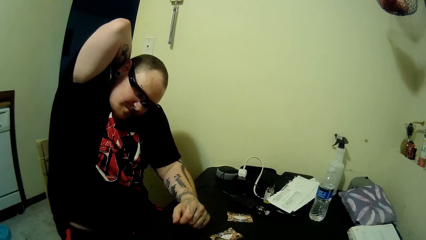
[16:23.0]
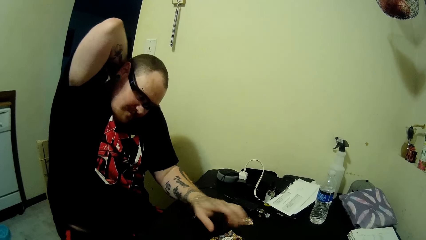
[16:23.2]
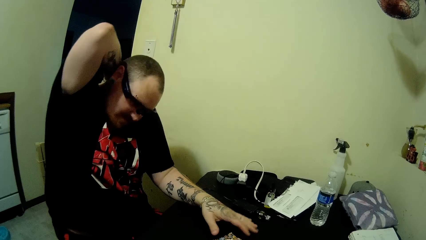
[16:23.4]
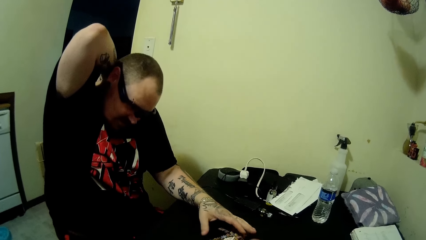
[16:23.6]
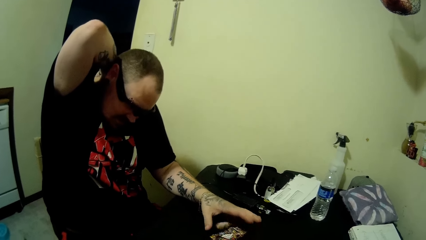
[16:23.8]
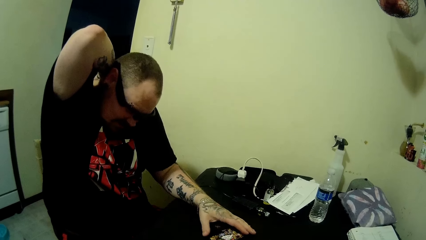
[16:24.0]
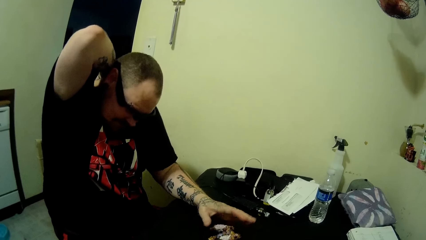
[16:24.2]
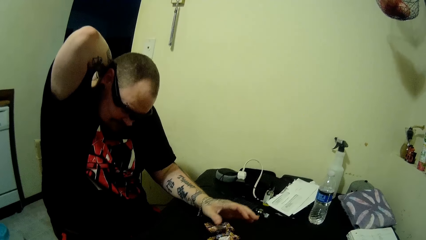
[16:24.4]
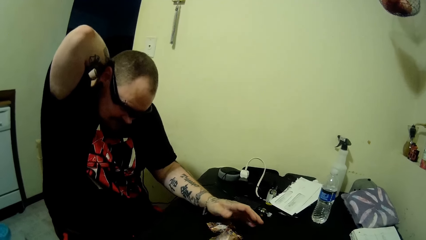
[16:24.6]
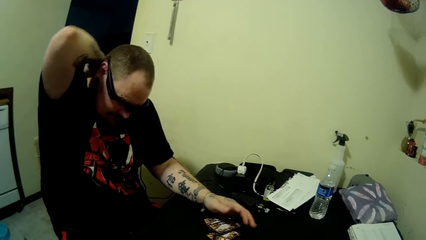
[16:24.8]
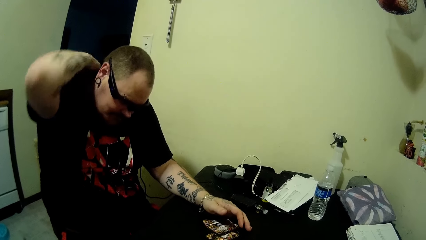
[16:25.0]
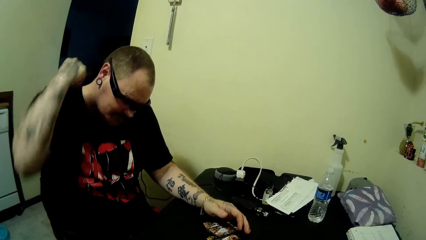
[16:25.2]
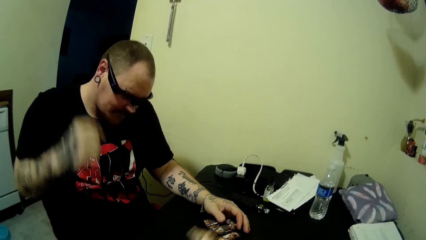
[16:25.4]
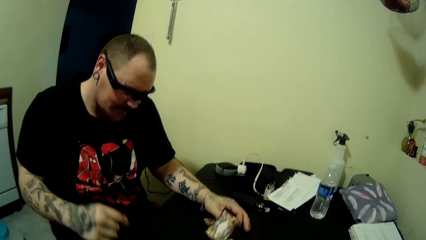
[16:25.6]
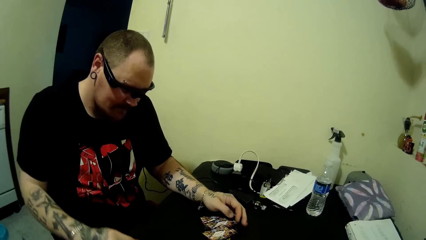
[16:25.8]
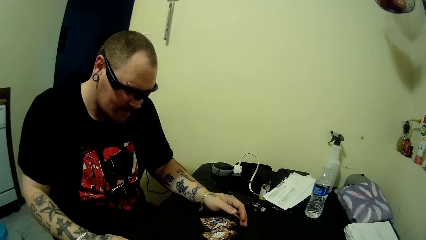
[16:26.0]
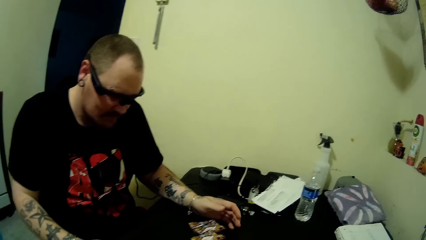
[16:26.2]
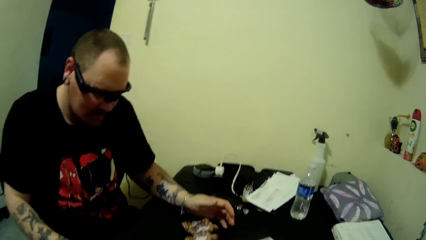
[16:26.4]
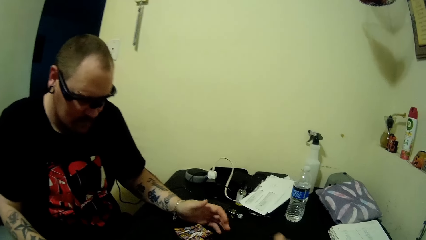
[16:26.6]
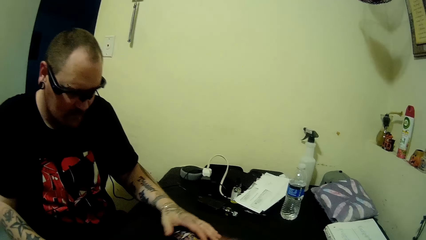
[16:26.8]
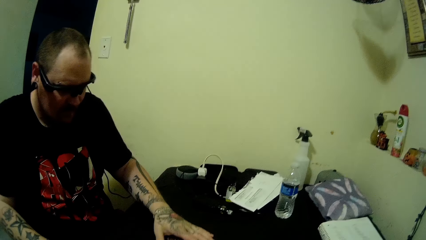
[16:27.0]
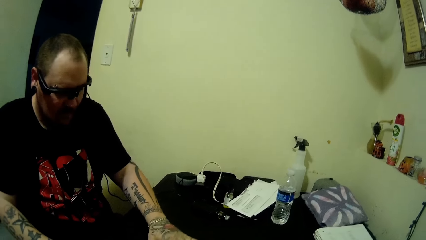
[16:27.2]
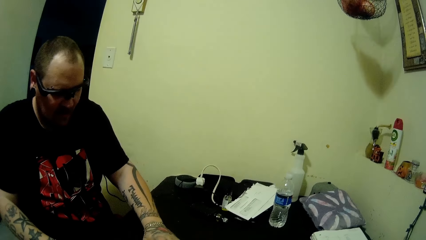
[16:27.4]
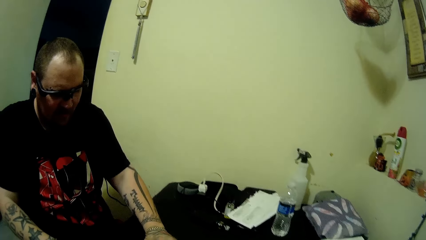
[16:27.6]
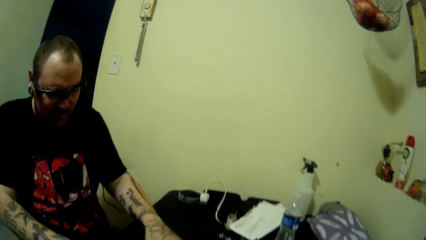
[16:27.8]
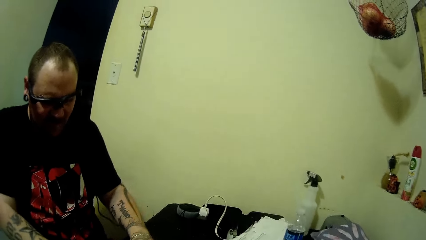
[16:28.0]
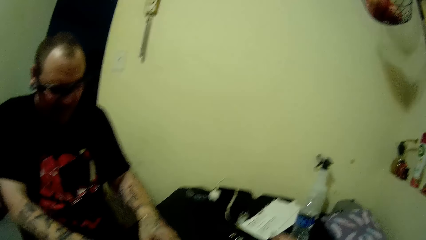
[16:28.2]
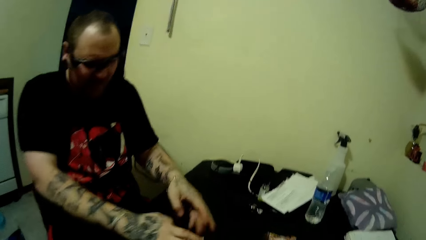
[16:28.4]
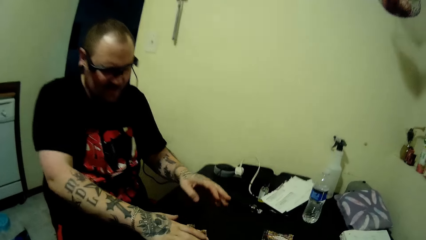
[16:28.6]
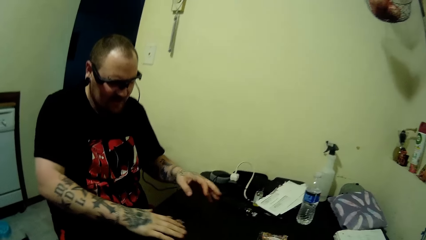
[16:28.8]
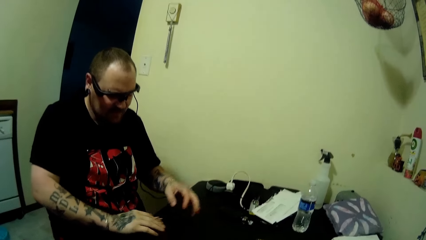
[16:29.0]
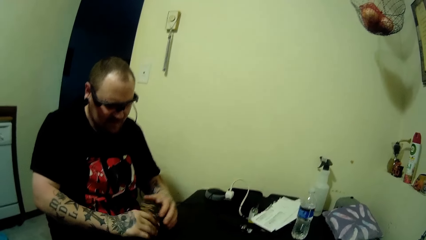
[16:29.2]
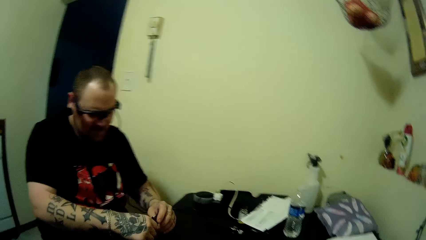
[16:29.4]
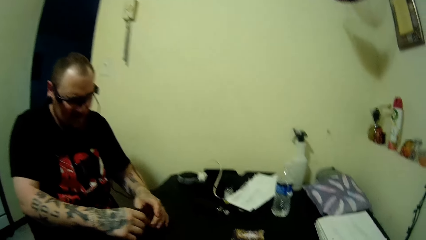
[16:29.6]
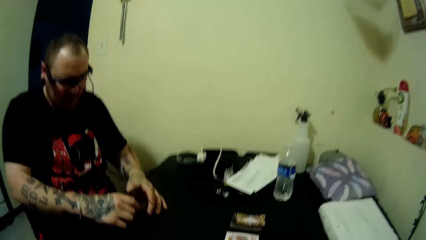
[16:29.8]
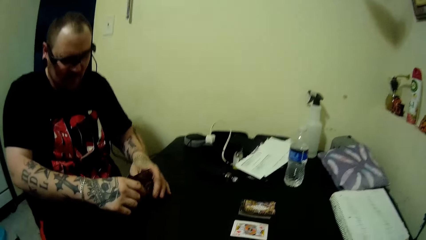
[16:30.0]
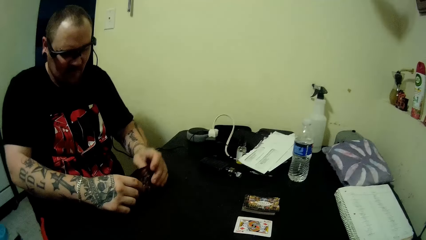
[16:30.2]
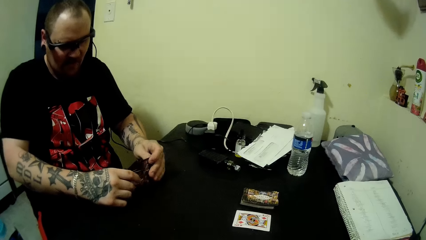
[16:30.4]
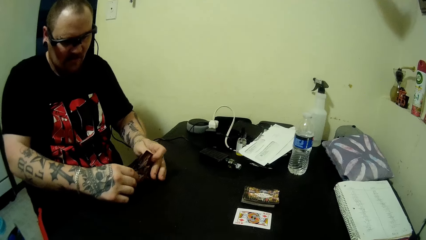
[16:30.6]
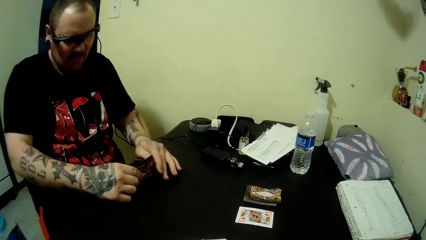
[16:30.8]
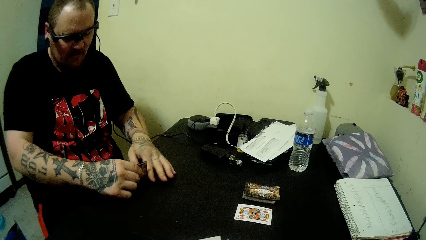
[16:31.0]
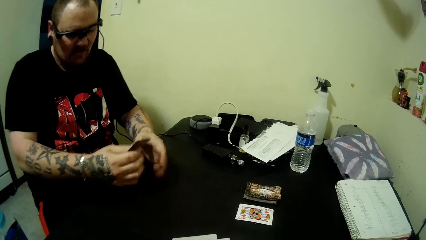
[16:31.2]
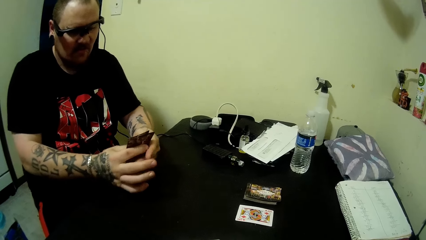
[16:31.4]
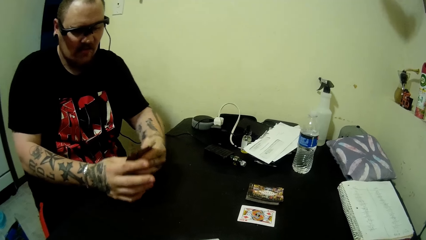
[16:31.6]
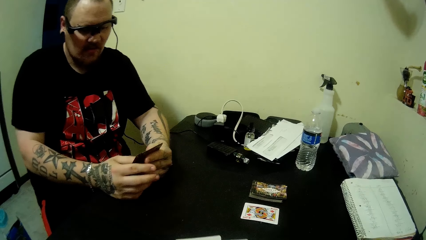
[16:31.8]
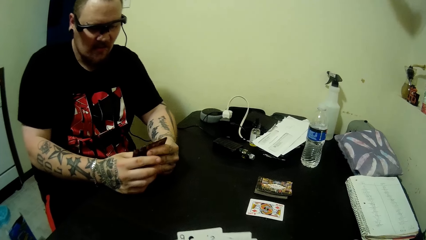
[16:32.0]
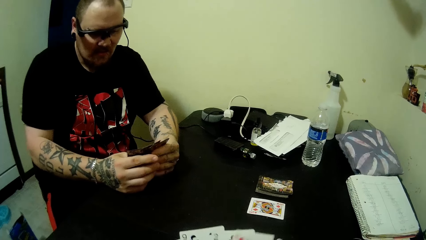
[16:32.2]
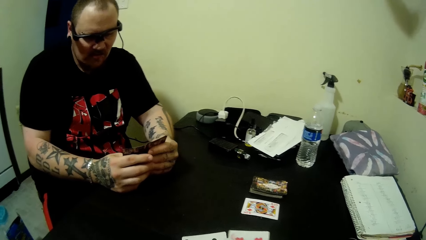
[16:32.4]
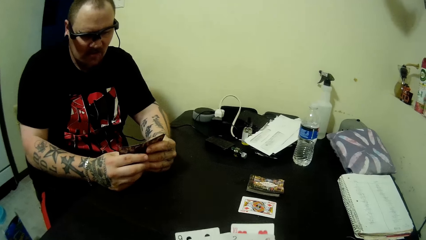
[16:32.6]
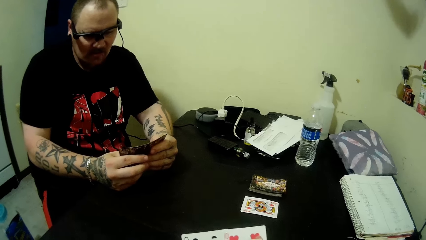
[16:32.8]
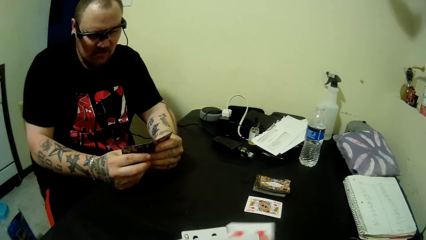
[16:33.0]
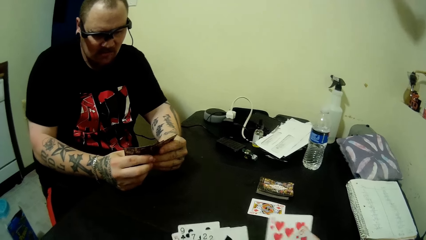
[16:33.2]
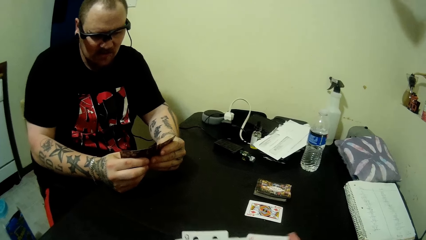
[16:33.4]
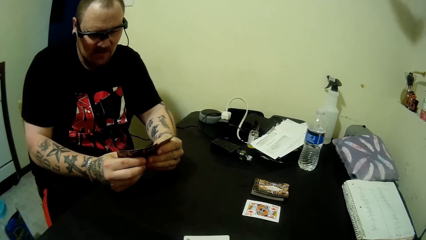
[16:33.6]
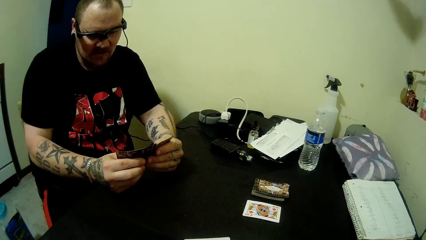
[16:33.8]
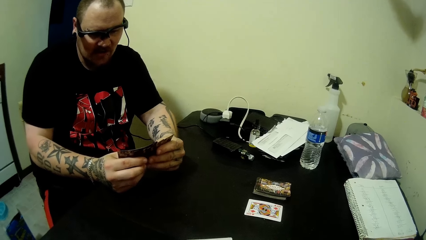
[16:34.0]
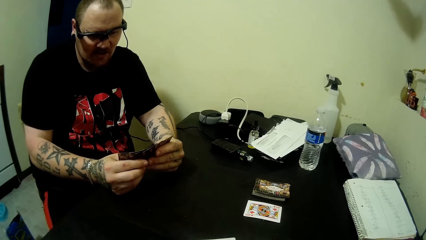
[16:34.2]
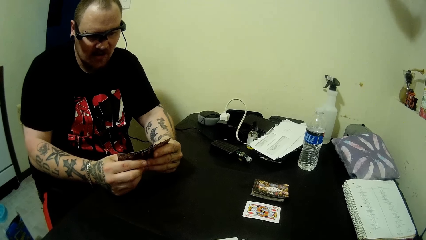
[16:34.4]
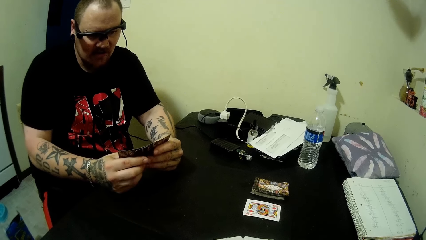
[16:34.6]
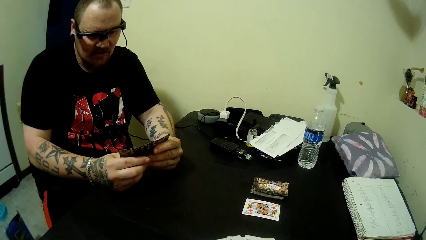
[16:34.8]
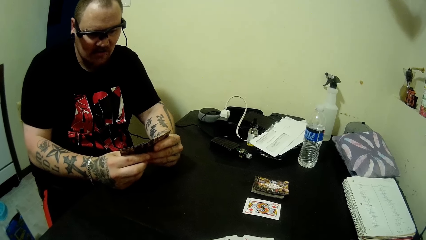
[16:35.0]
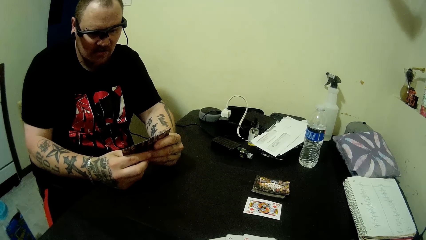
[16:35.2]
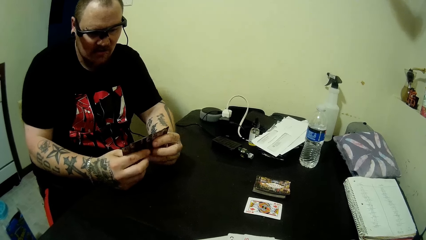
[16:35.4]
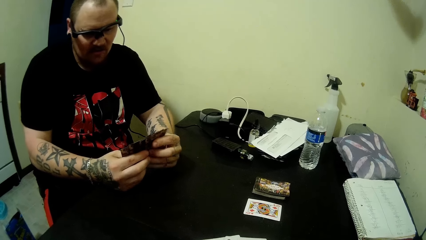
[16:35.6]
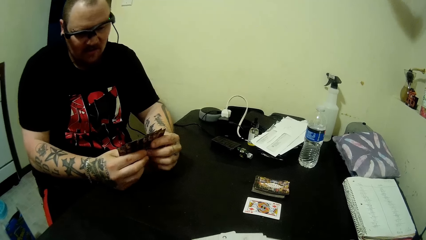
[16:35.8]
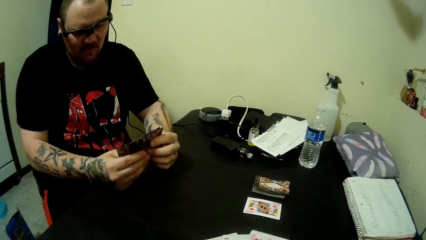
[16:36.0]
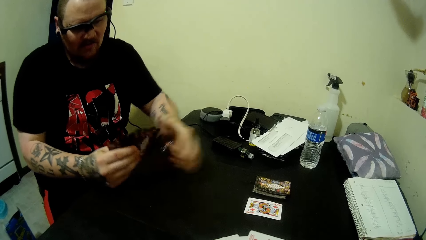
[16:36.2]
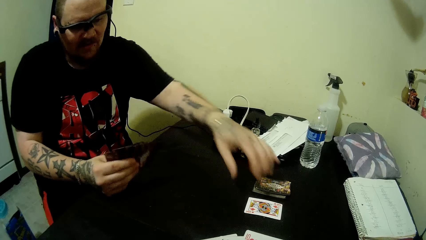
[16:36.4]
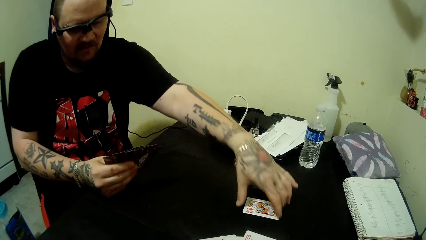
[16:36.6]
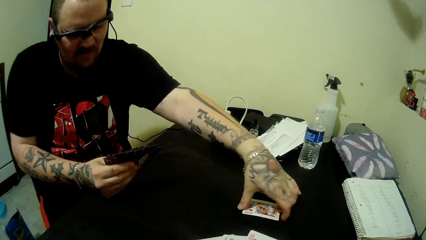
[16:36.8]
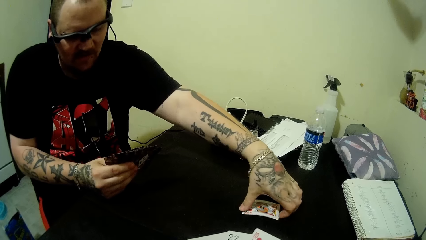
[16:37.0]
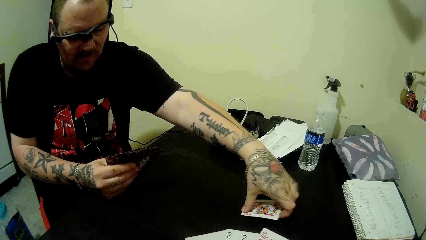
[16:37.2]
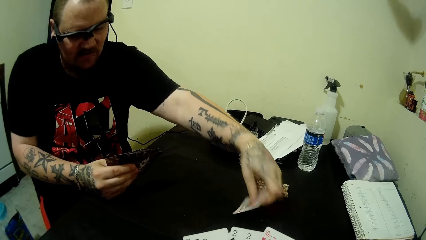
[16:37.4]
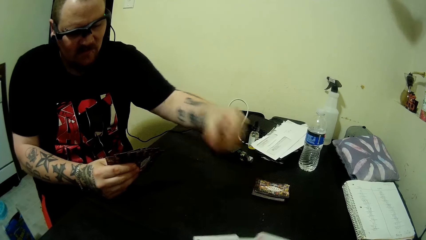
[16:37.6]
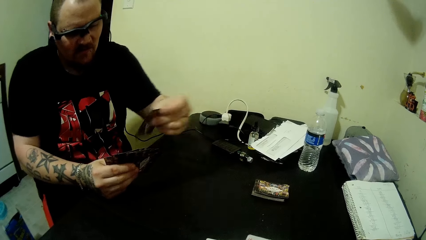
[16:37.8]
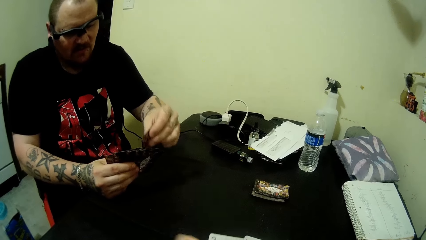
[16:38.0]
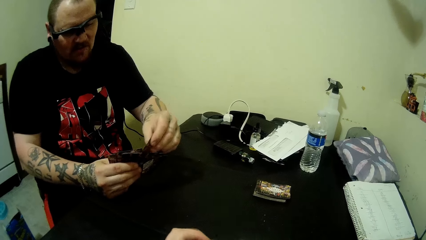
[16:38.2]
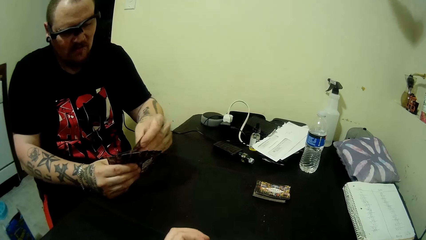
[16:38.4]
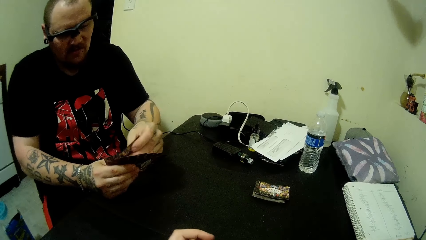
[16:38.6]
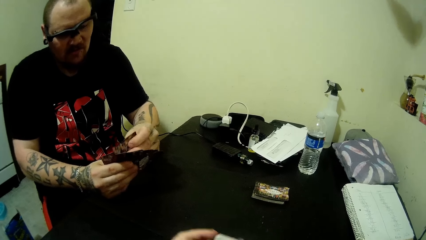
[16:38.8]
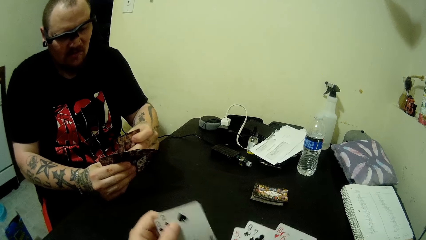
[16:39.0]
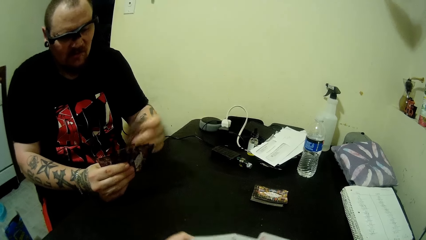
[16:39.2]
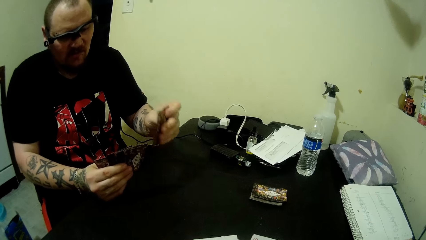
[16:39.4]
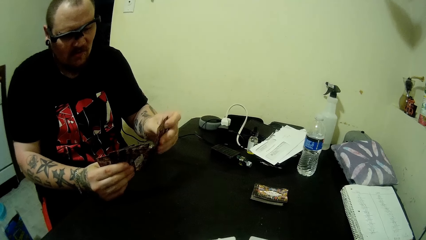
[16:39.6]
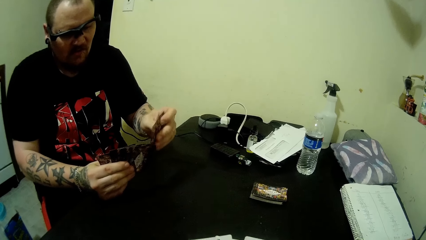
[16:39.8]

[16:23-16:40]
The camera wearer drops some cards on the table. A man rubs his back and touches the card on the table with his left hand. The man packs the cards on the table with his right hand and takes the play card. The camera wearer arranges the play cards. The man picks up a card on the table with his left hand.
